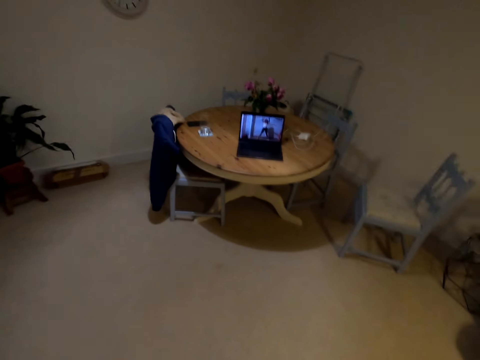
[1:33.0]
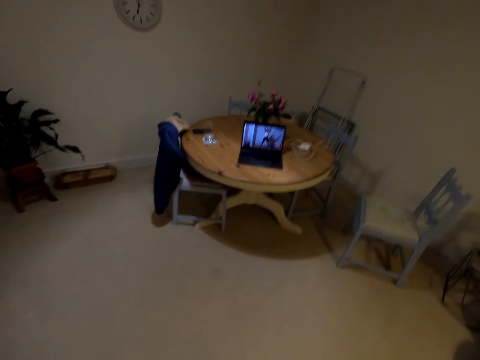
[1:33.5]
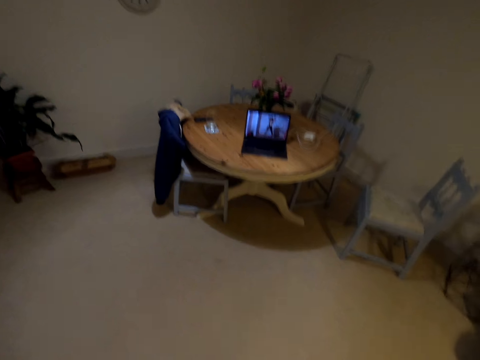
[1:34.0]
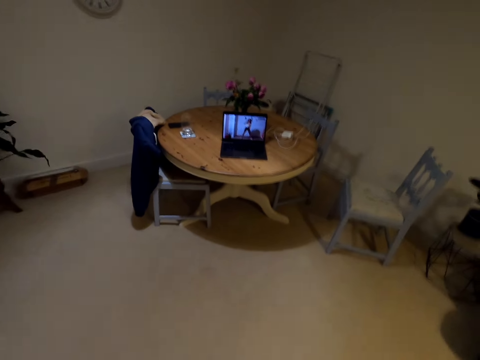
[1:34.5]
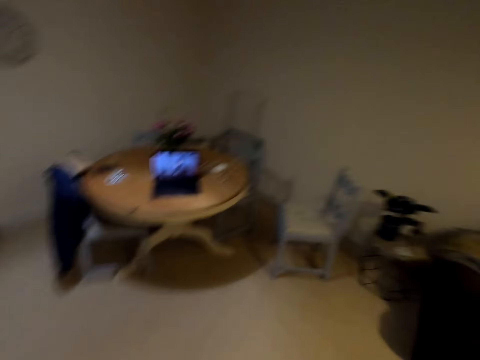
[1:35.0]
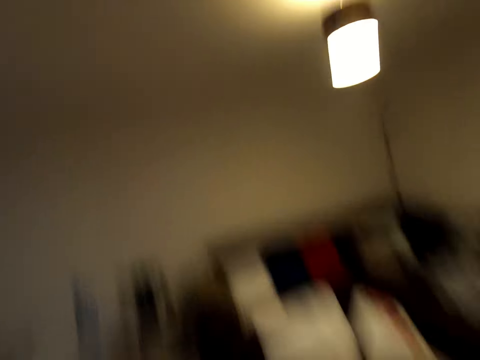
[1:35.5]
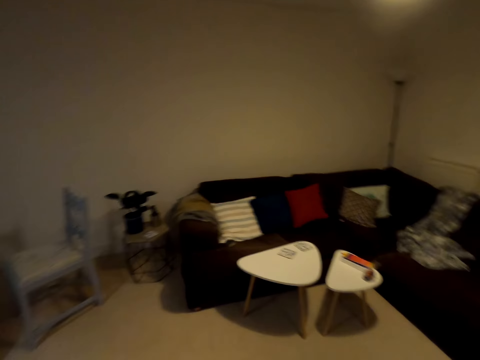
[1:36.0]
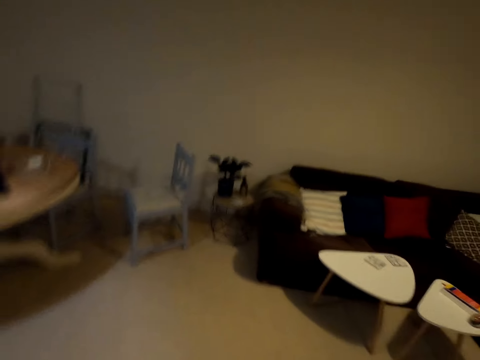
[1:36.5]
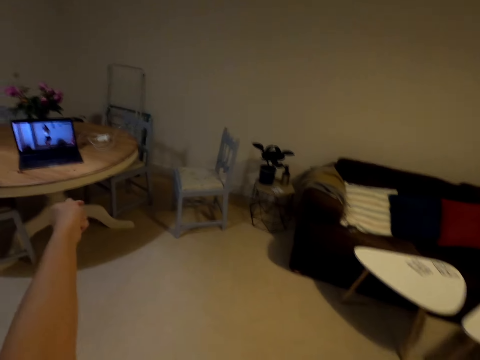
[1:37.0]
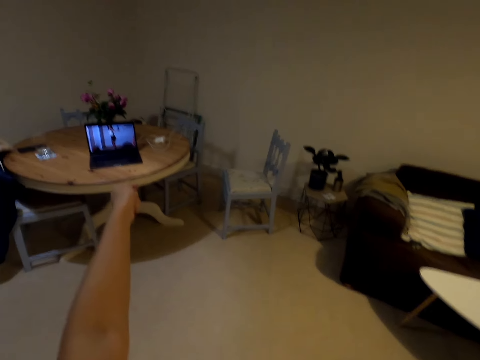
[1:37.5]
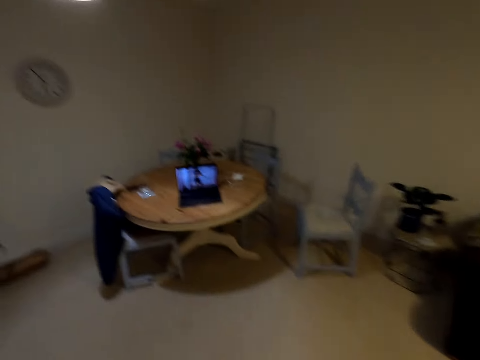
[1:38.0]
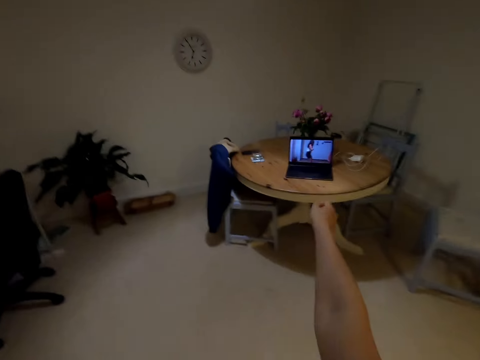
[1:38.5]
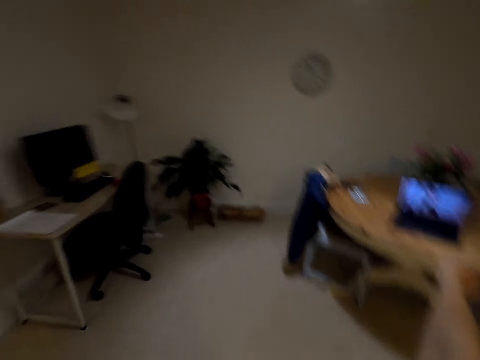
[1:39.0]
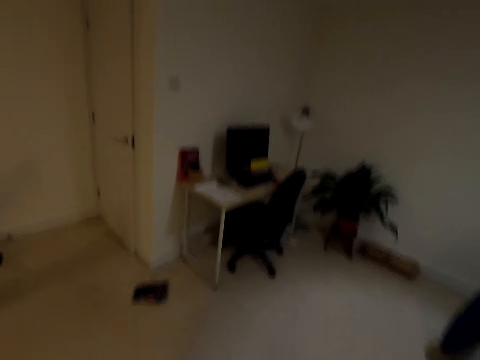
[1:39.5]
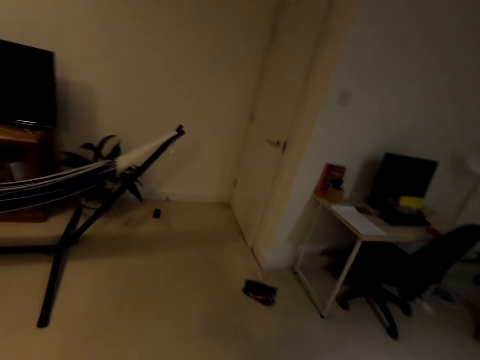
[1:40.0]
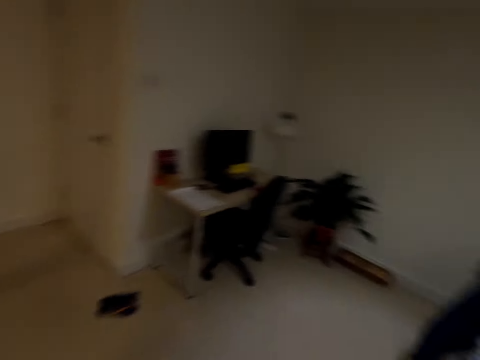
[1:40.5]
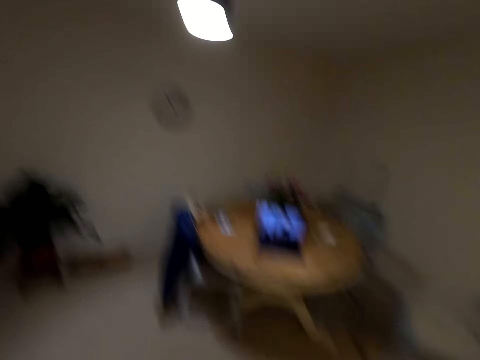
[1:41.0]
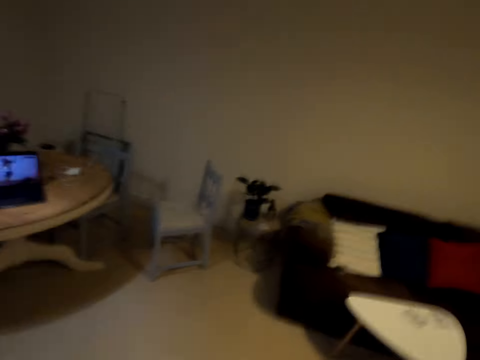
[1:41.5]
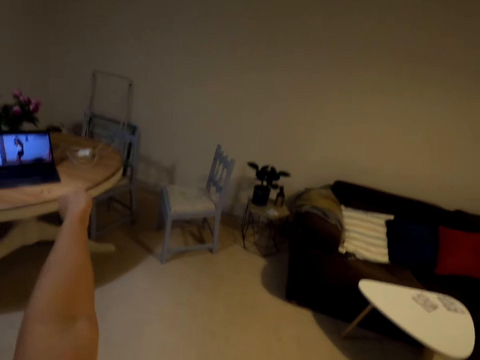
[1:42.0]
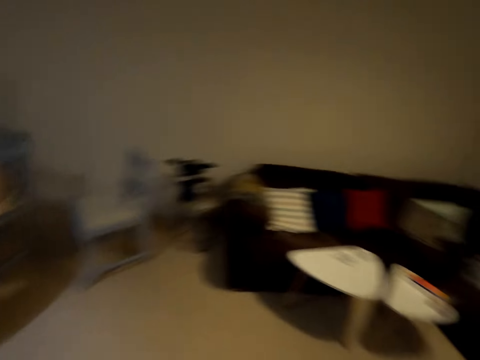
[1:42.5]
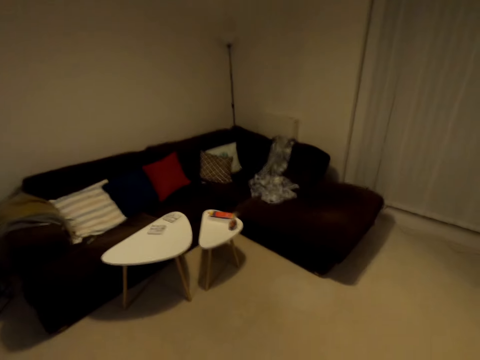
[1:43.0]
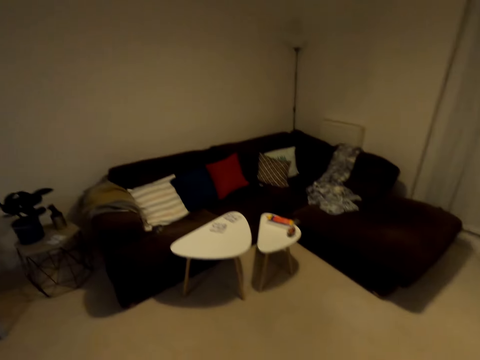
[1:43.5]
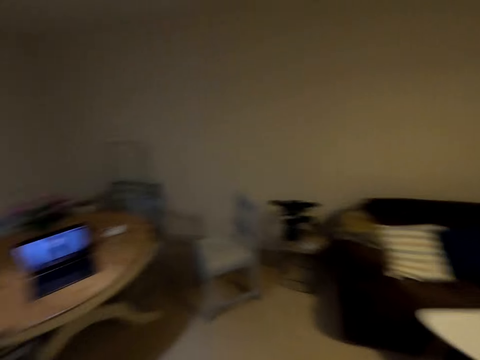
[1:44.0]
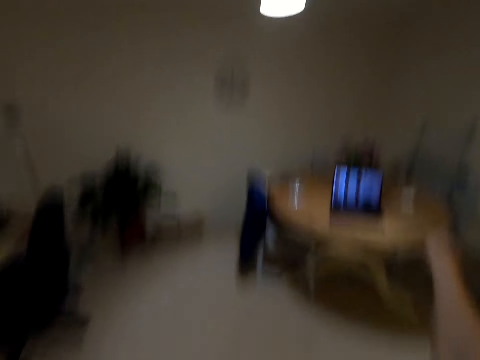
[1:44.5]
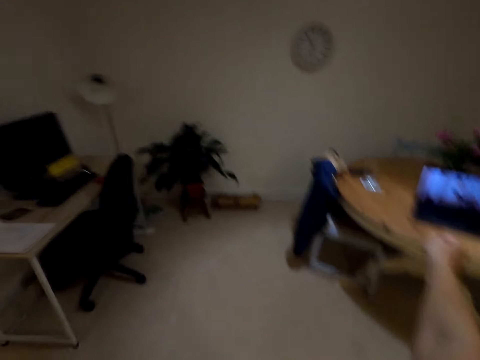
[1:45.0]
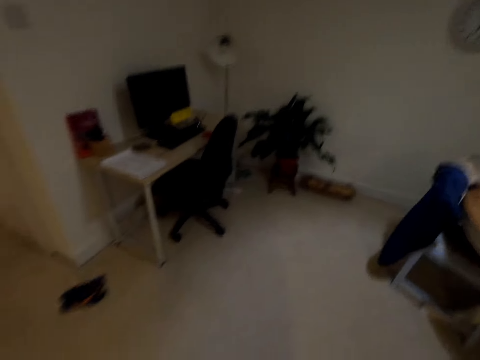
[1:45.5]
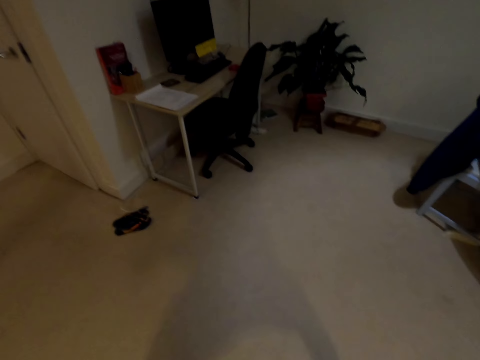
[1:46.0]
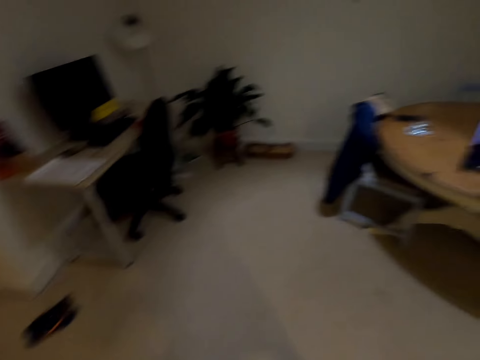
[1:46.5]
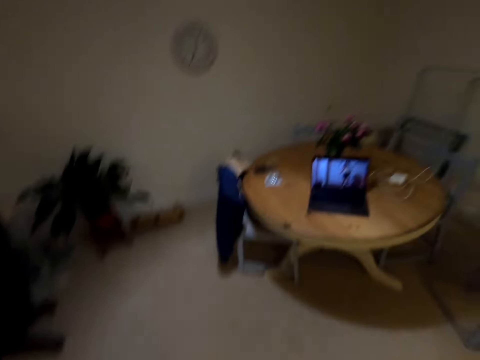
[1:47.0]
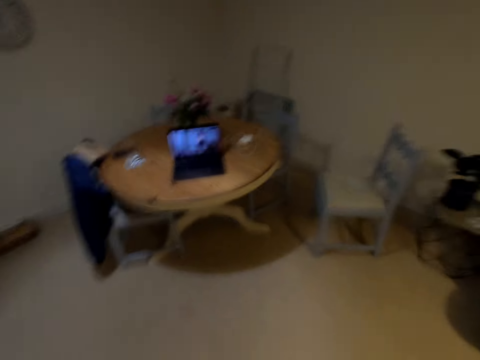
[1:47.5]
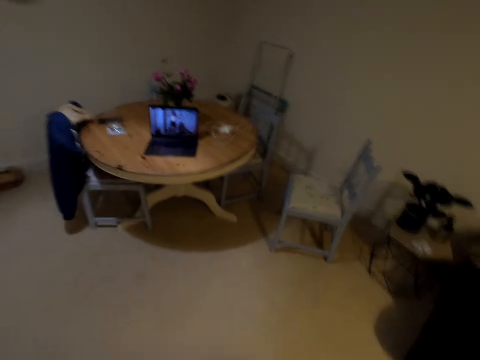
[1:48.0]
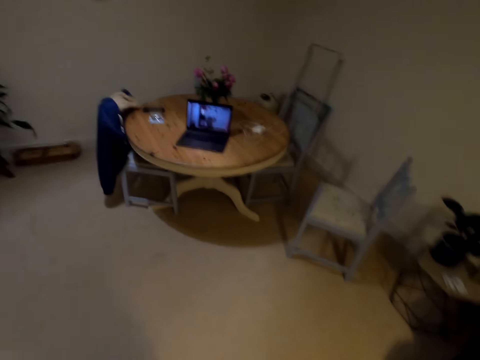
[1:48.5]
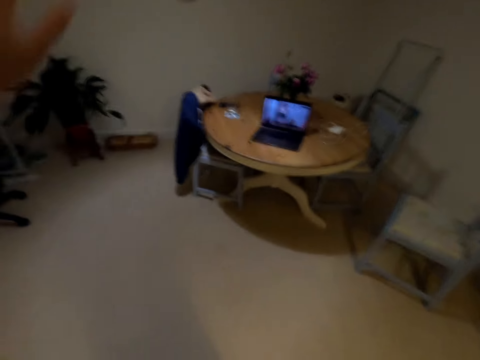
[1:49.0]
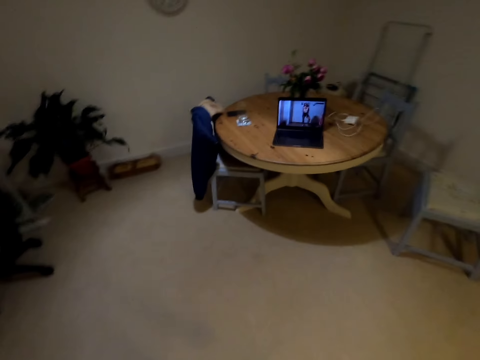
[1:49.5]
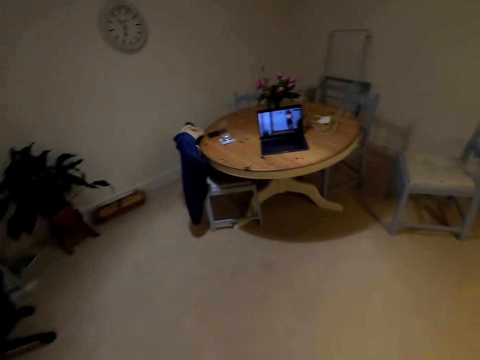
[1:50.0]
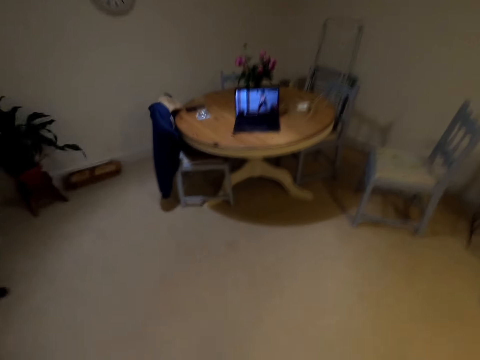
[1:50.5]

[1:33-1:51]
The camera wearer lifts her hands up. She looks around. She moves around the house. She lifts her hands up. She dances in the house. She lifts her hands up. She looks around. She lifts her hands up. She dances in the house. She moves to the left side.

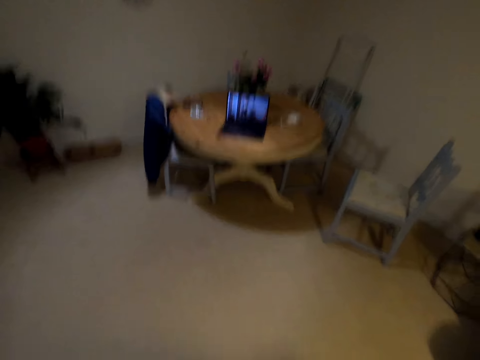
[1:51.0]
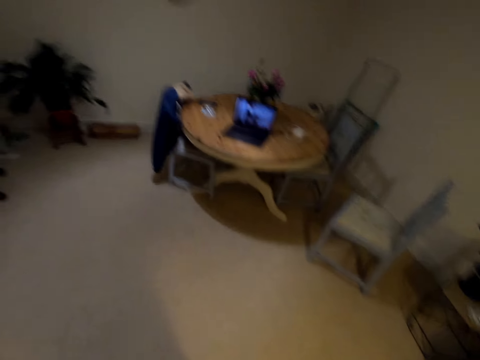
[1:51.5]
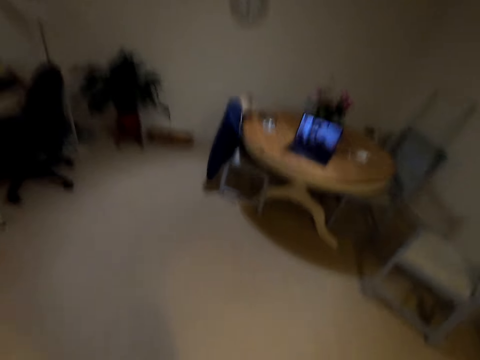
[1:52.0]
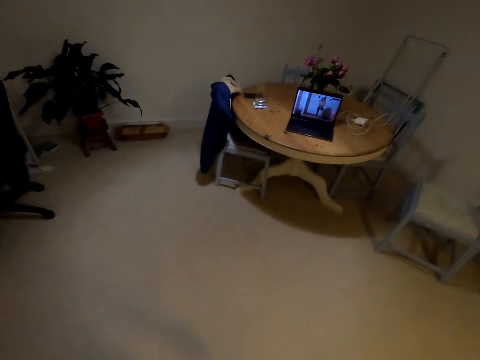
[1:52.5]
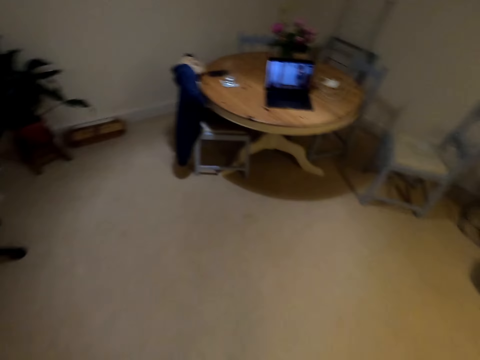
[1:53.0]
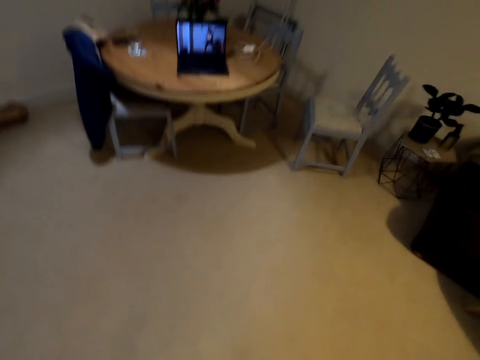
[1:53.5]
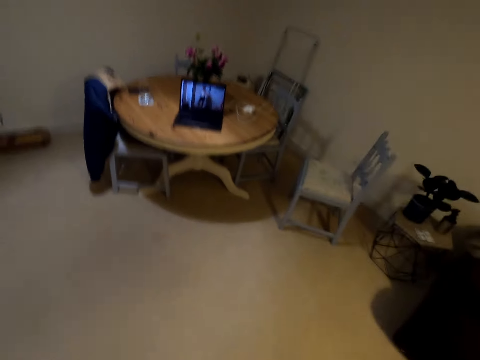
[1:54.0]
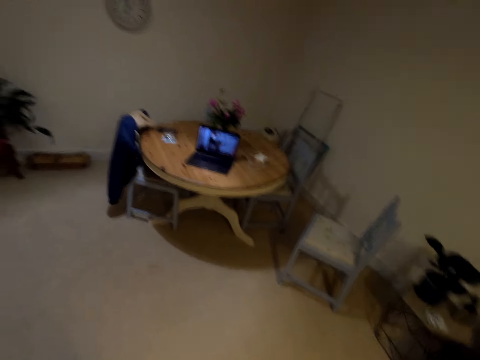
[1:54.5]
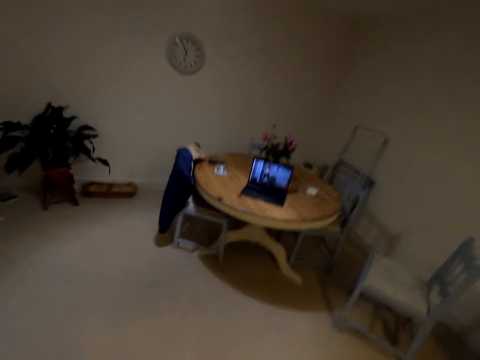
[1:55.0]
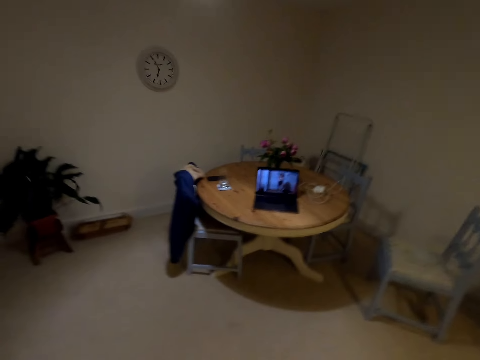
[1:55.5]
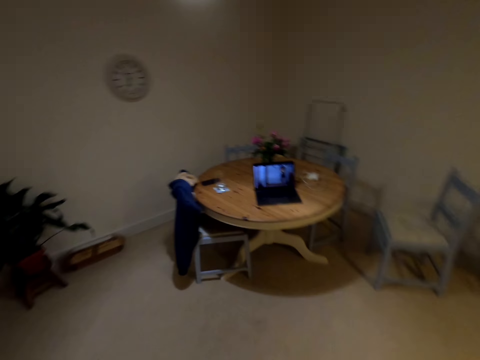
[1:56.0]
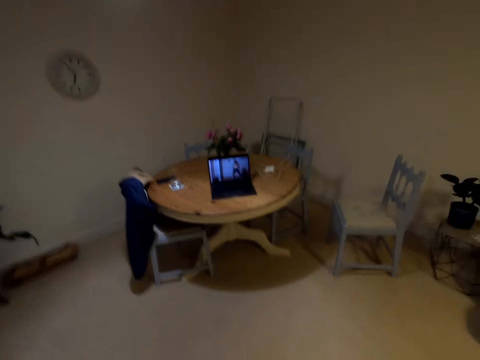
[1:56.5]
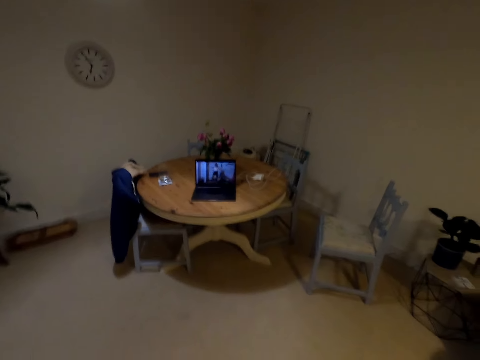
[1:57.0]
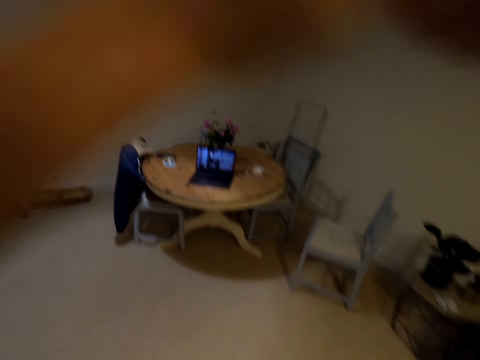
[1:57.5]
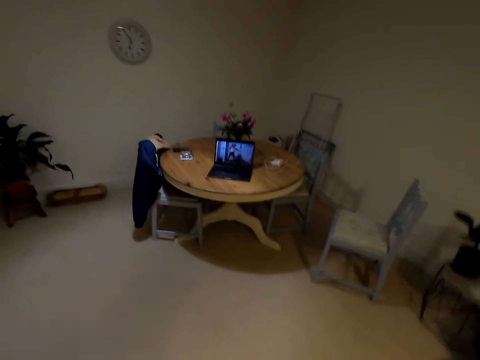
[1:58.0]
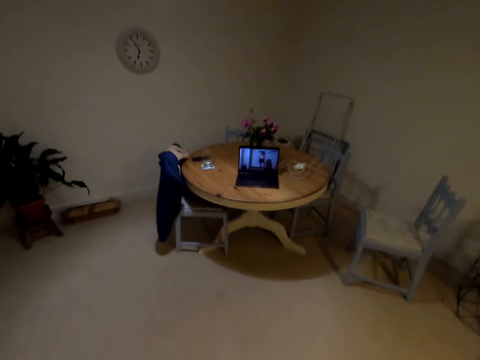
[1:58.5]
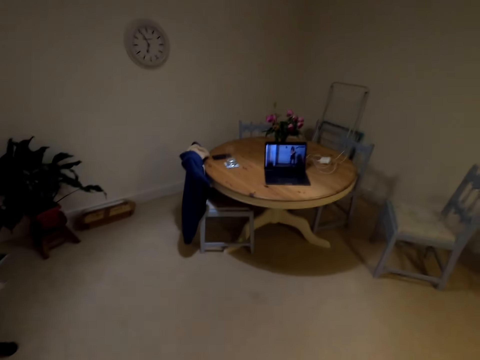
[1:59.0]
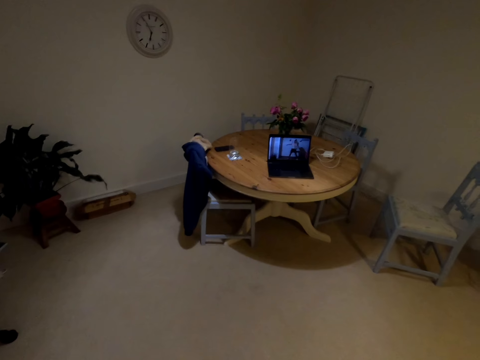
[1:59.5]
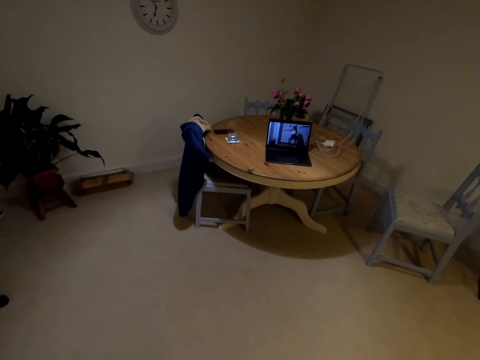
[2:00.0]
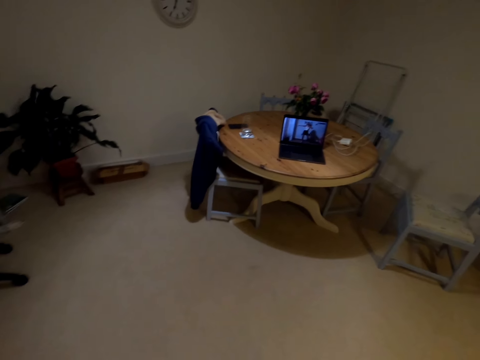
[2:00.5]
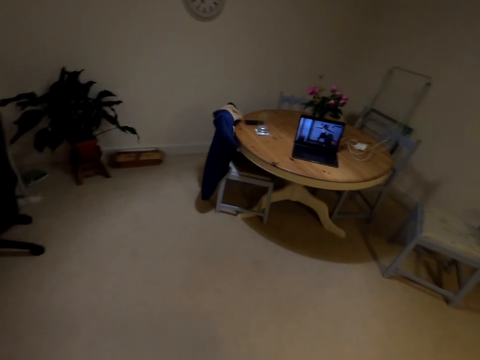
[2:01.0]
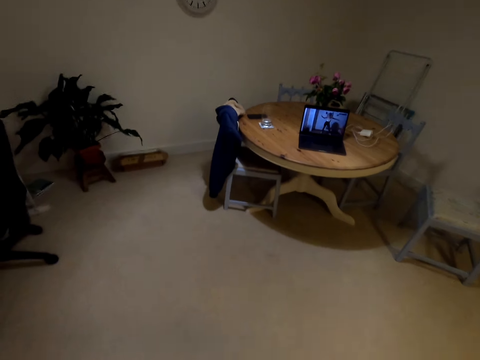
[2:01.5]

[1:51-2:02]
The camera wearer moves to the right side. They move to the left side. They move to the right side. They move to the left side. They move to the right side.
